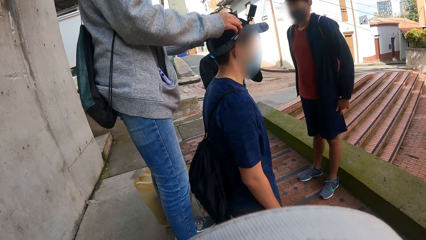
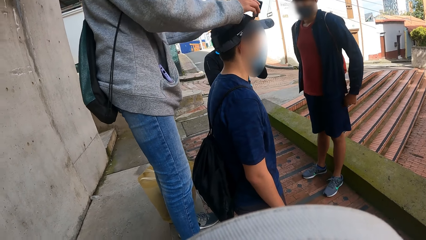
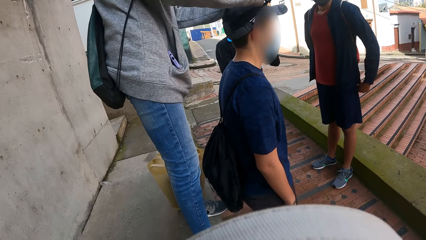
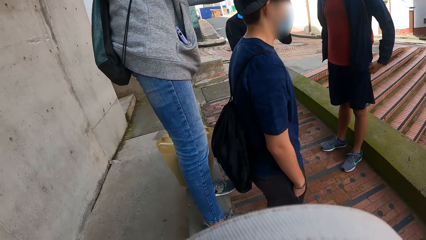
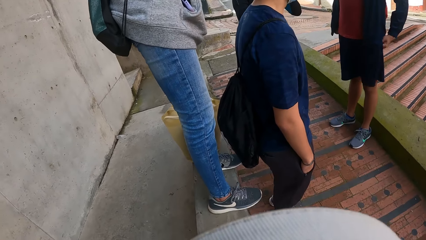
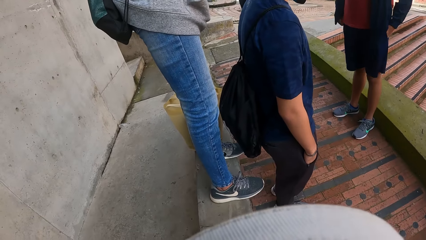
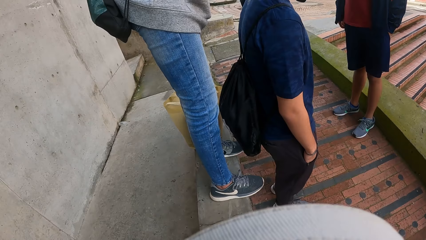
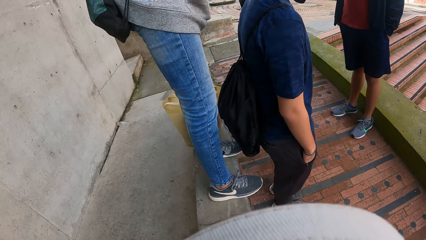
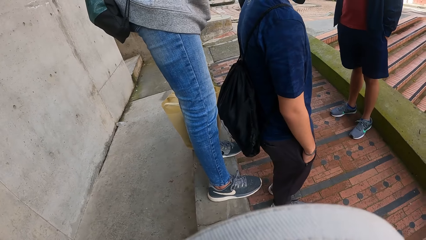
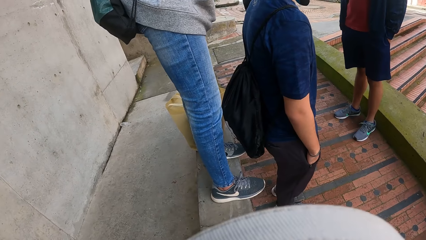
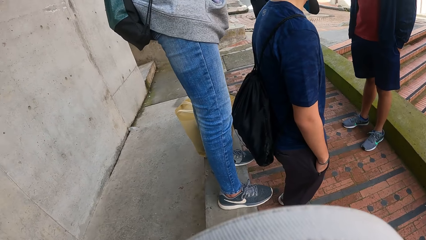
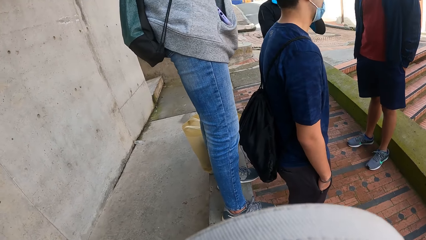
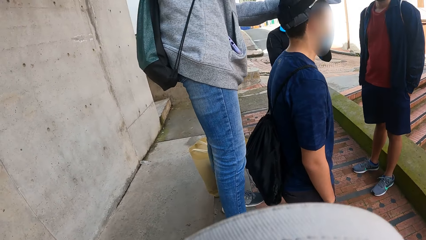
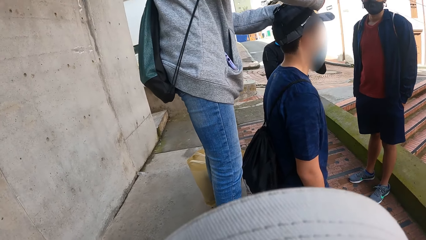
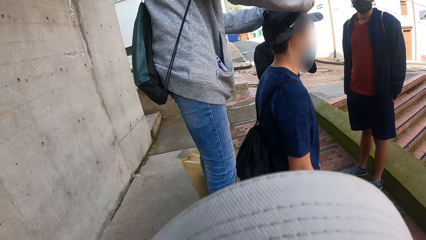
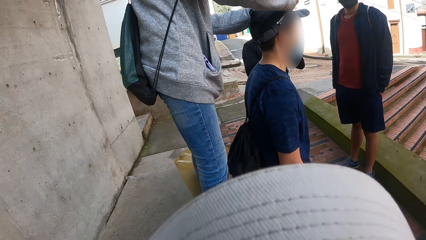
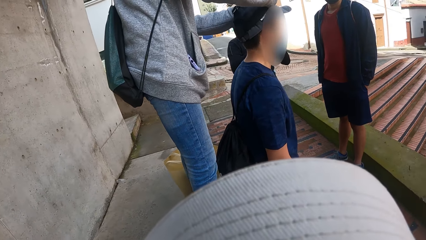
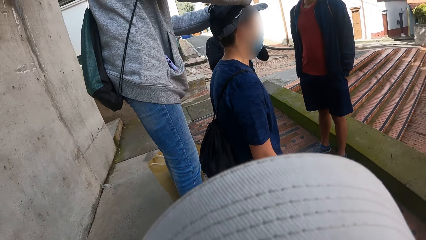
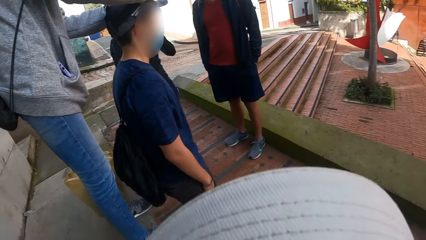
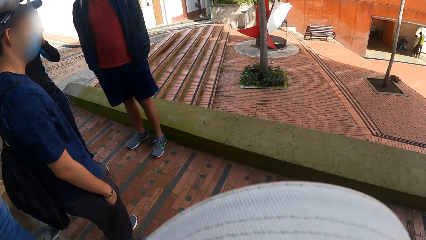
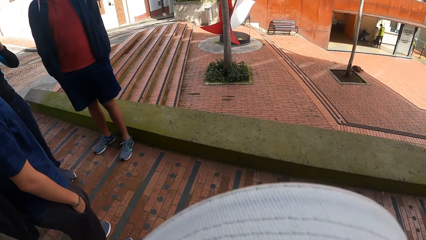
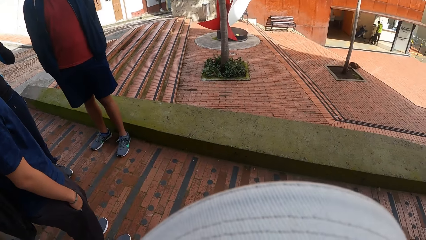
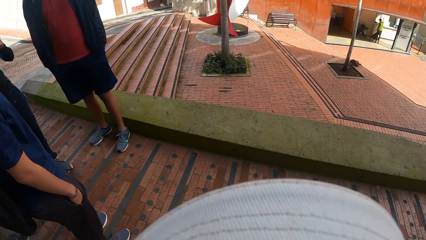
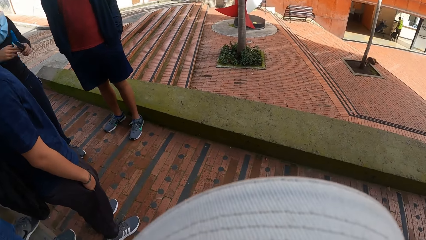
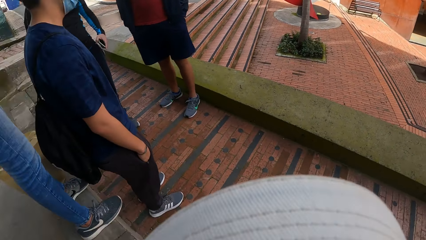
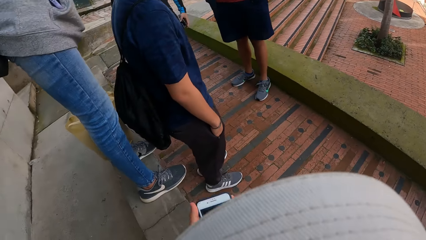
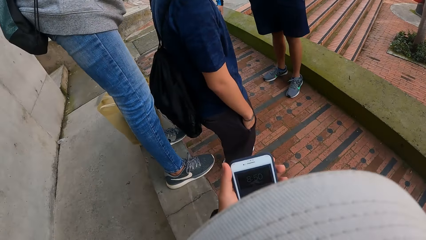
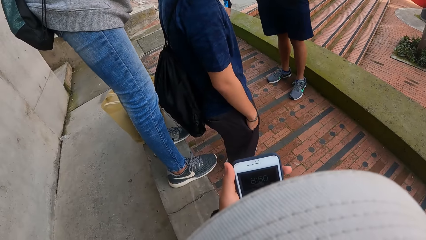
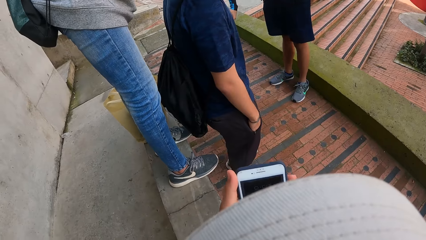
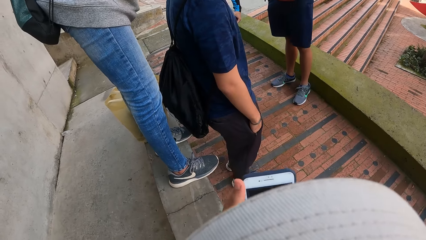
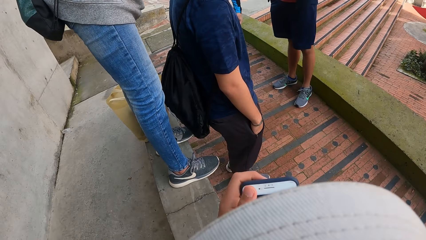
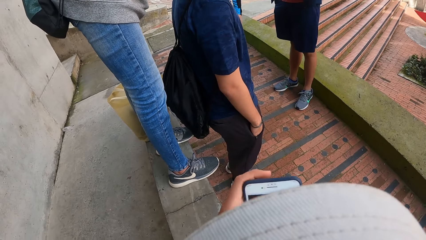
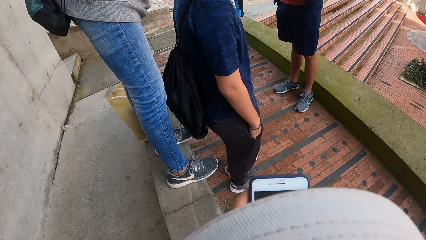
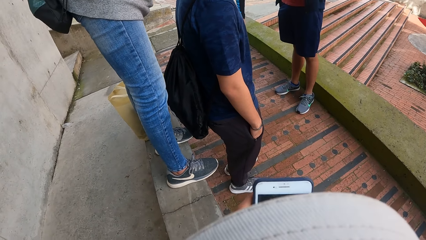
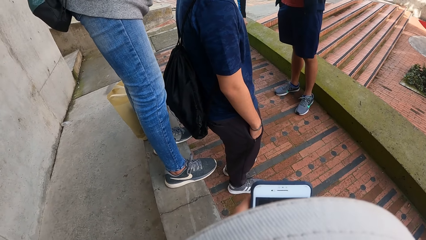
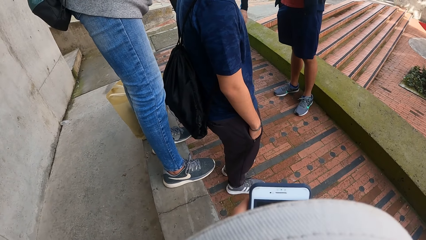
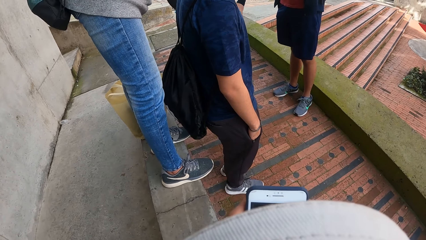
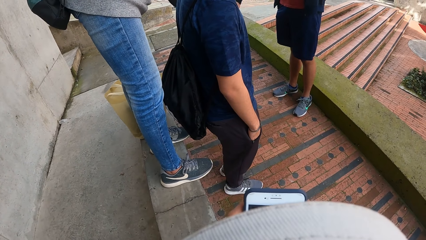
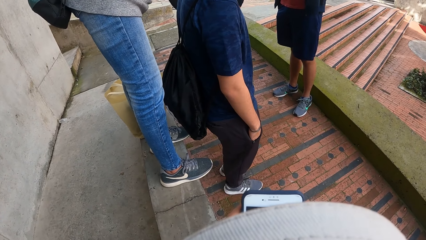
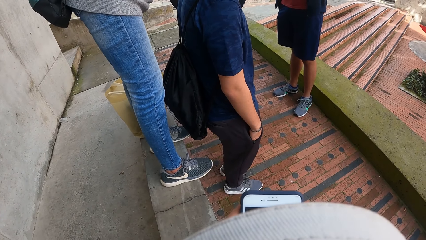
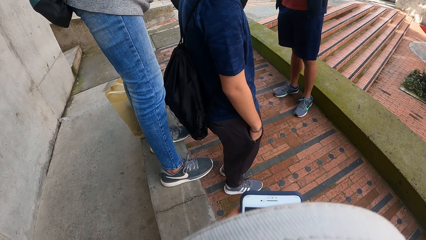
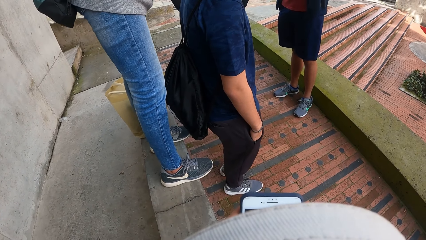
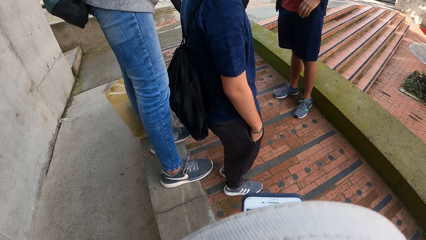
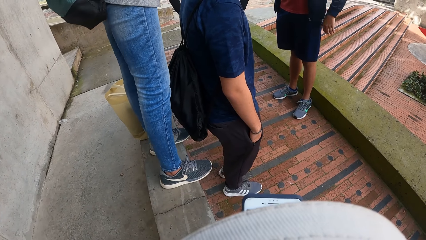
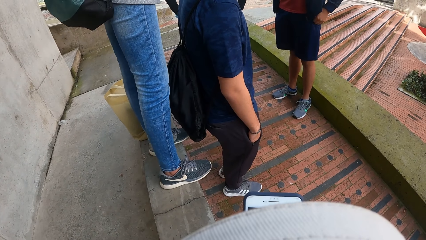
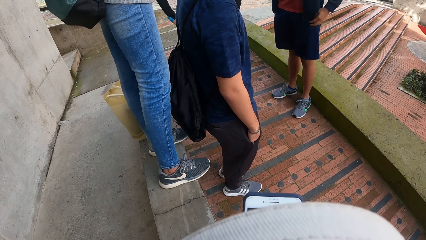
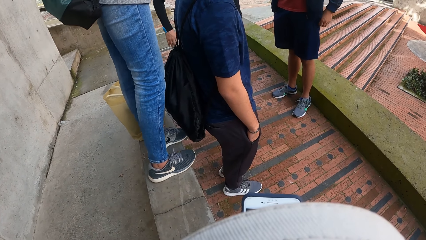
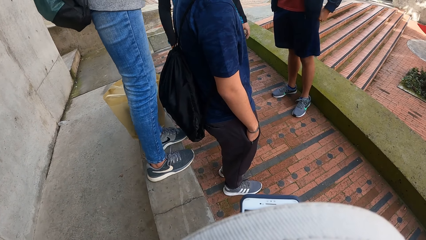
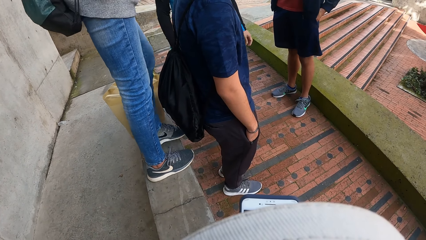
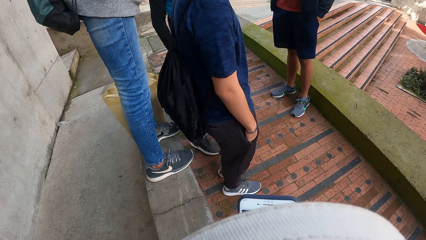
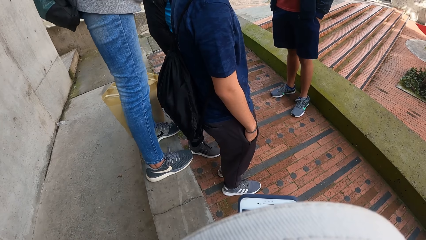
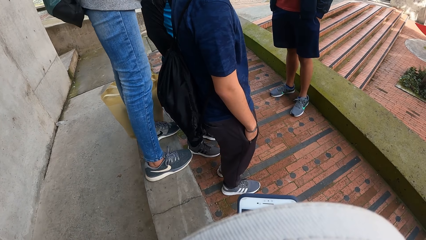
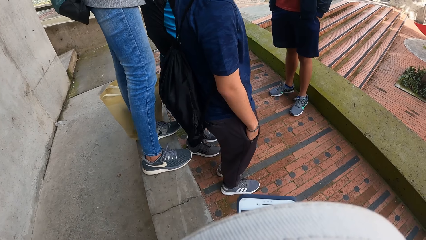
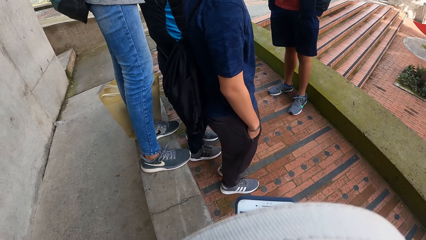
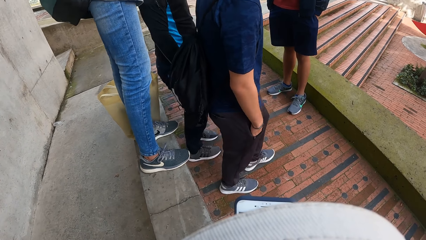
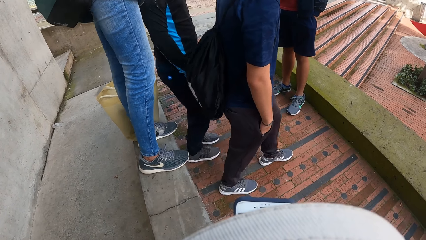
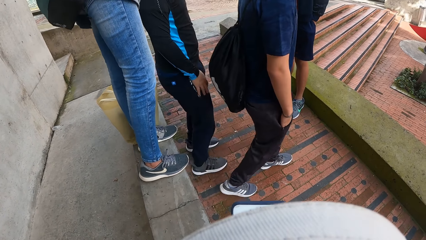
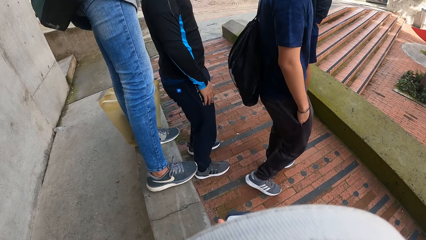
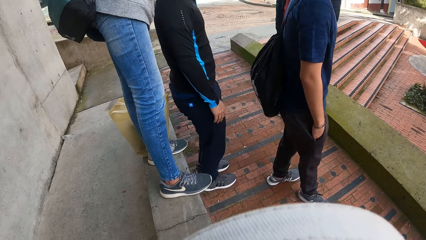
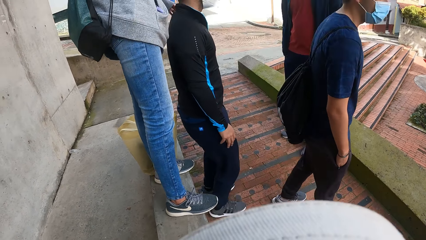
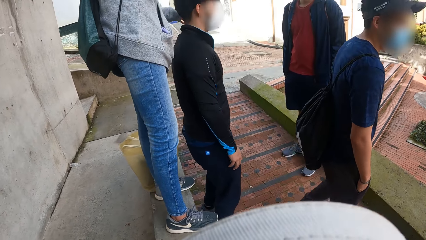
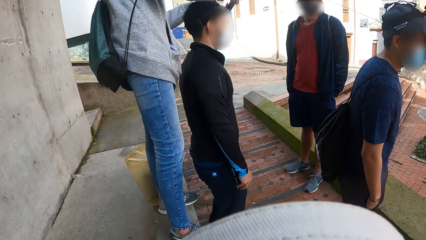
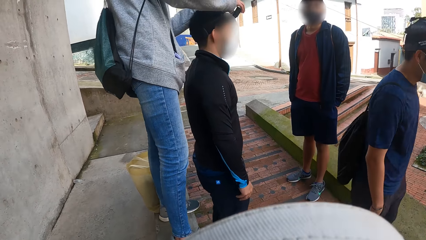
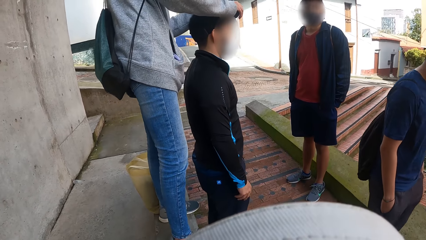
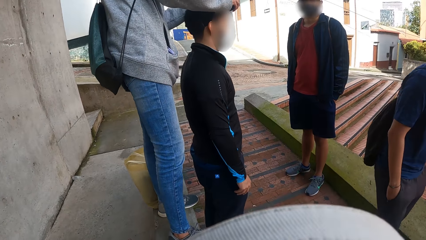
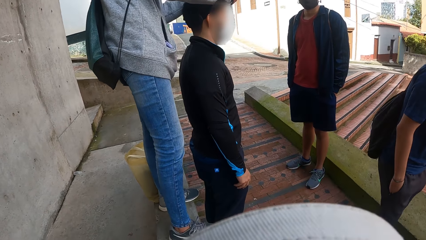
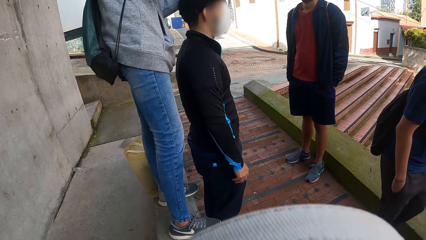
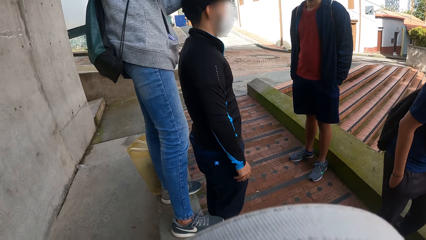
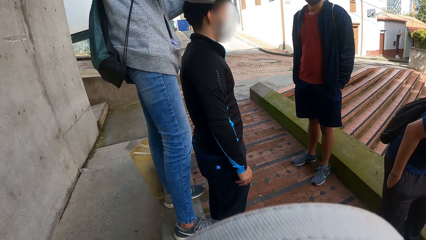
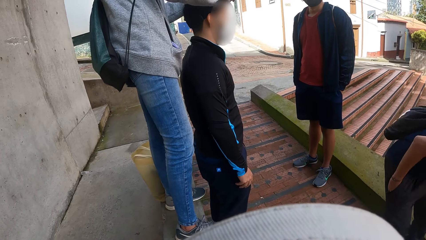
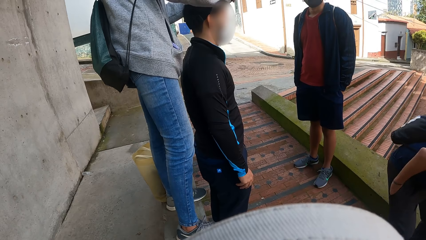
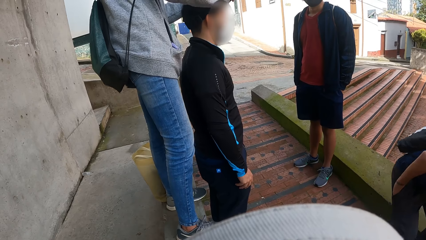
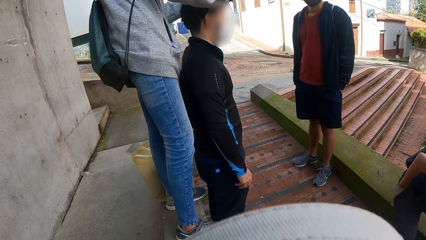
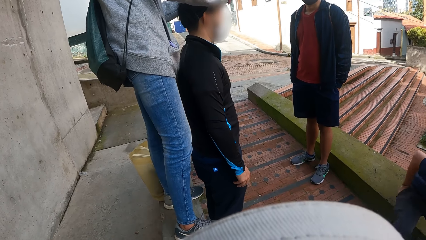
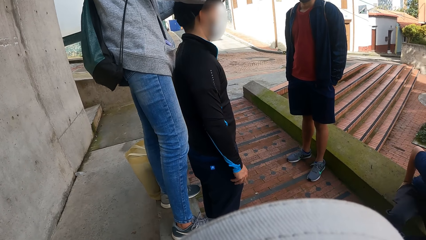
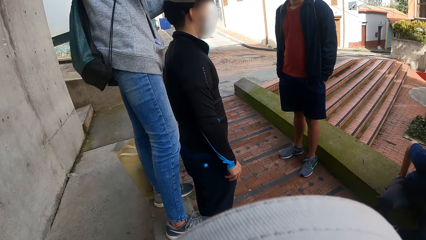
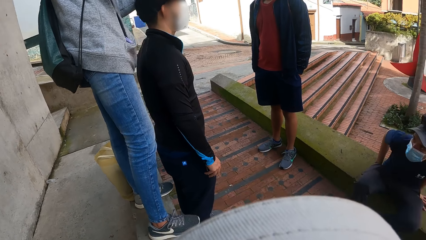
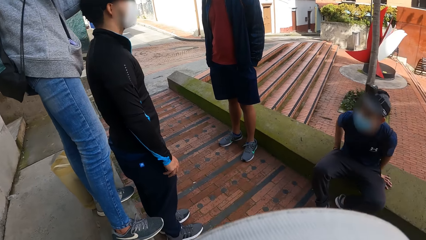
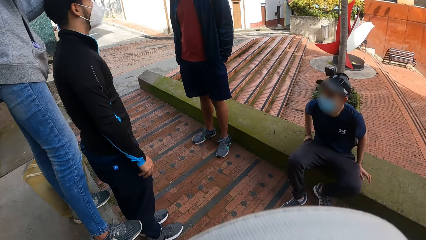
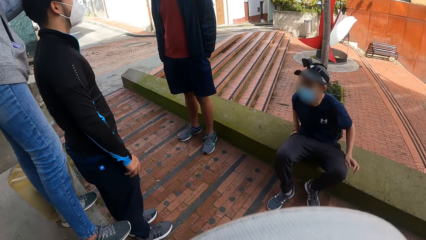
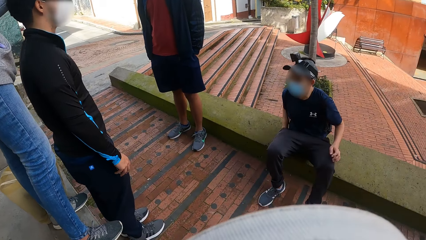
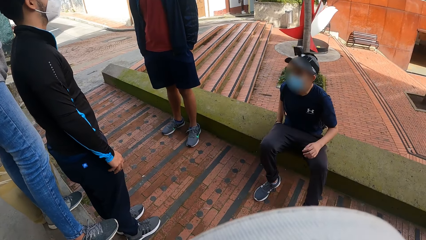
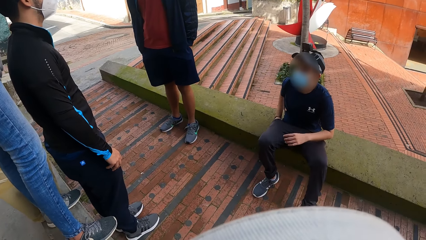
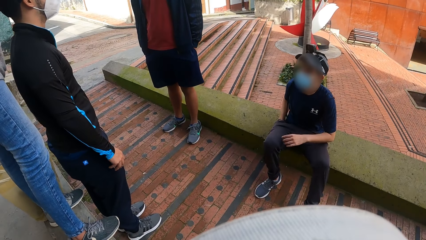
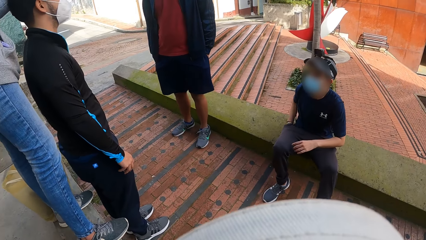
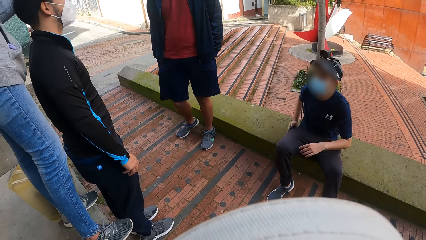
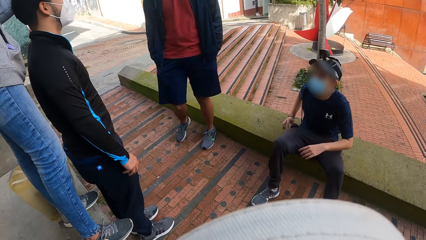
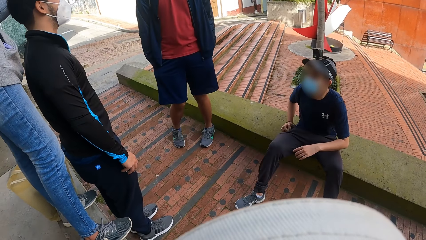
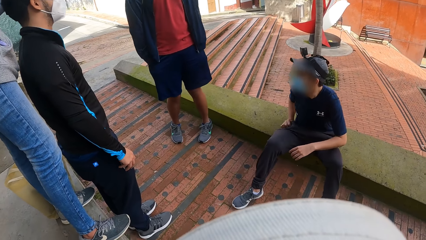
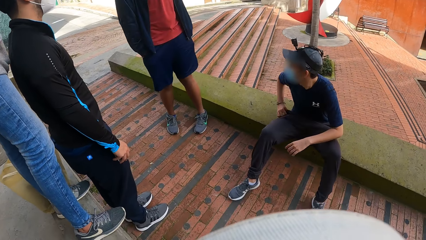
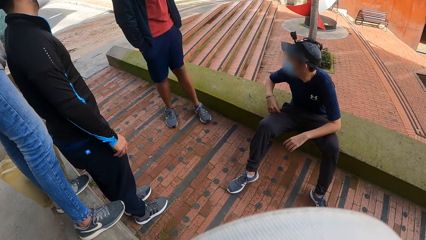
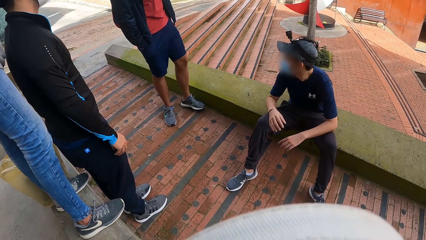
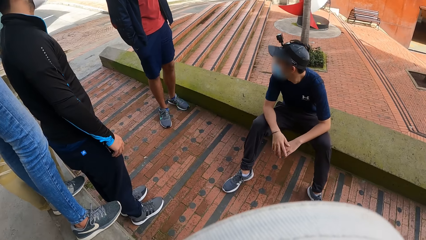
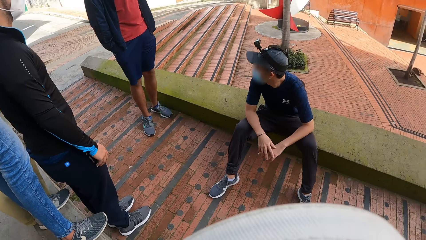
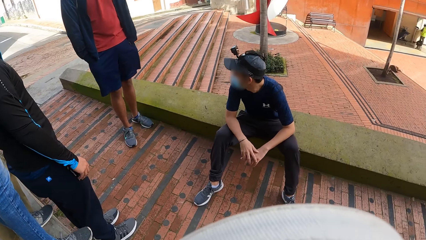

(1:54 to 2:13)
The camera wearer looks around. He raises the phone in his left hand. He scrolls through the phone. He operates the phone with his hands. A woman adjusts the camera on a man's head. Another man sits on the pavement curb.
